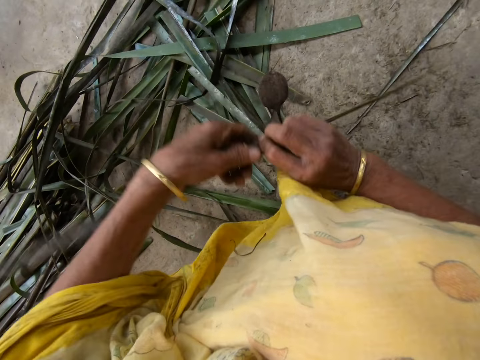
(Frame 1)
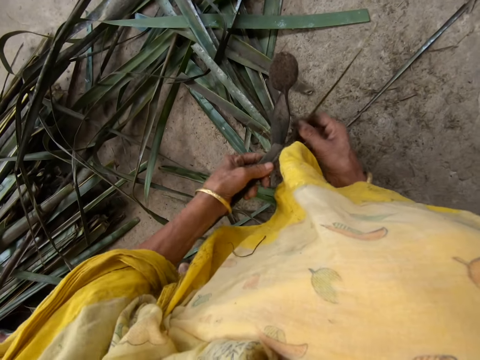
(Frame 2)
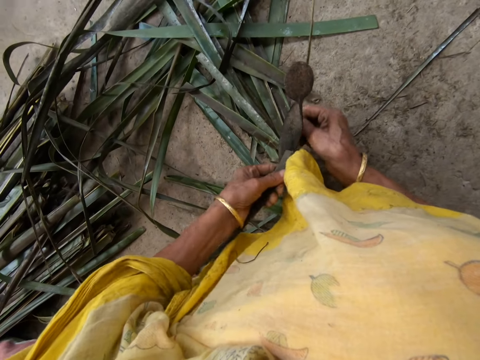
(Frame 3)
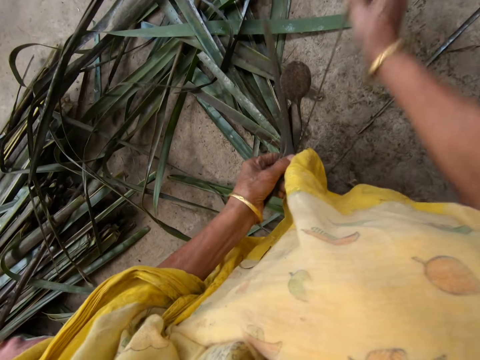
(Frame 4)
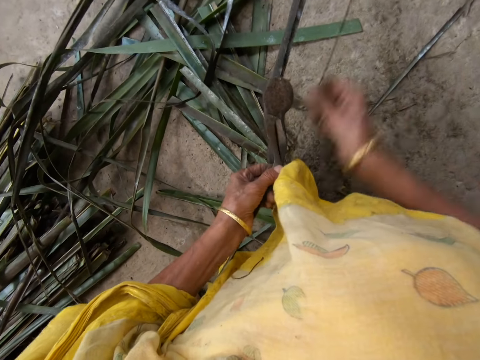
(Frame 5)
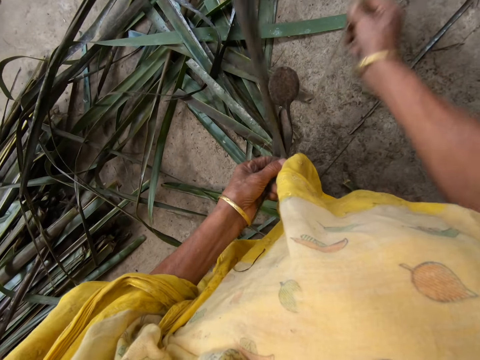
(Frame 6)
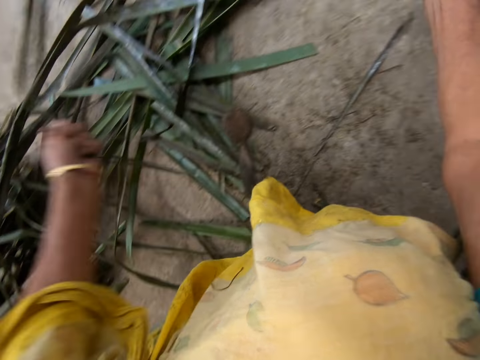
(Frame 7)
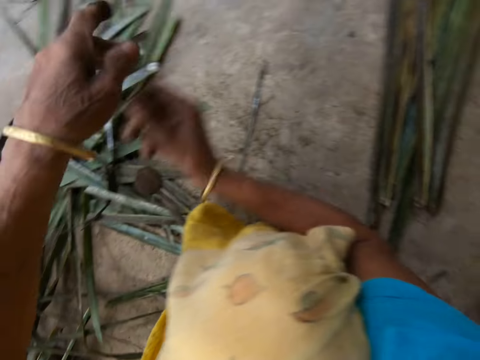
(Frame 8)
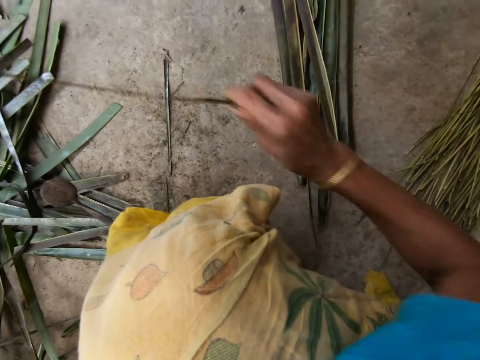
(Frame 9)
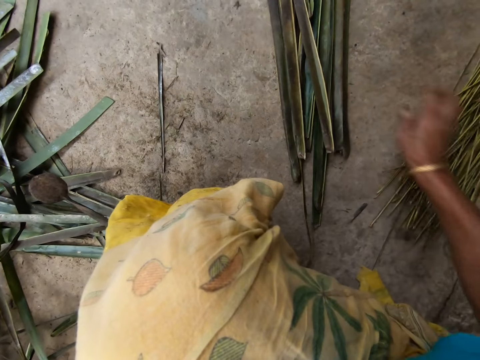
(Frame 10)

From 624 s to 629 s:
The camera wearer reaps Dracaena Marginata leaves off a midrib on a vegetable cutter. She pulls the Dracaena Marginata midrib. She puts the Dracaena Marginata midrib on the floor with her right hand.

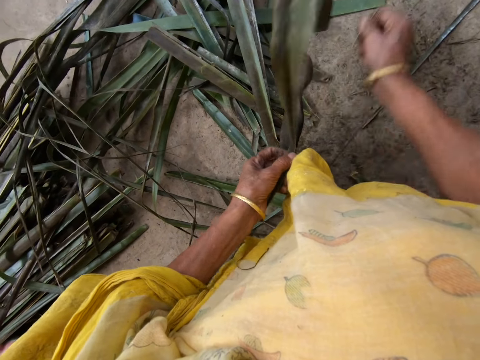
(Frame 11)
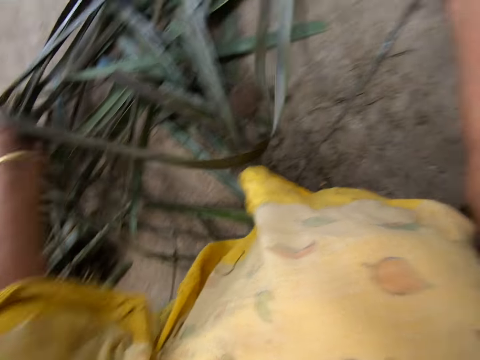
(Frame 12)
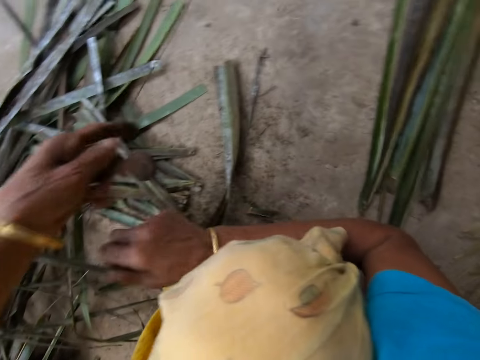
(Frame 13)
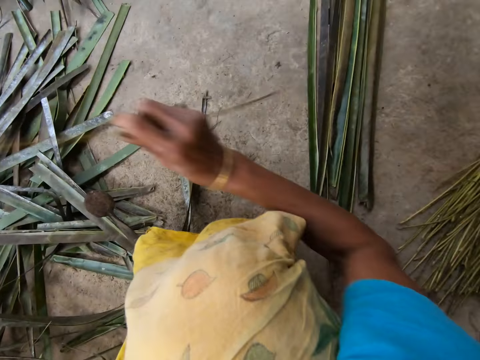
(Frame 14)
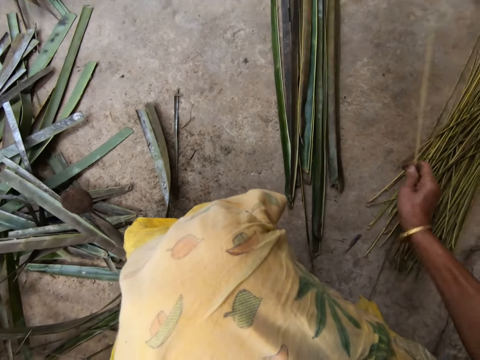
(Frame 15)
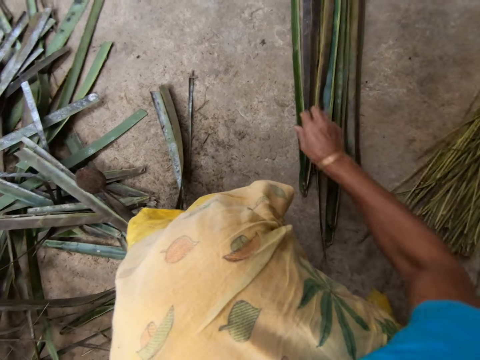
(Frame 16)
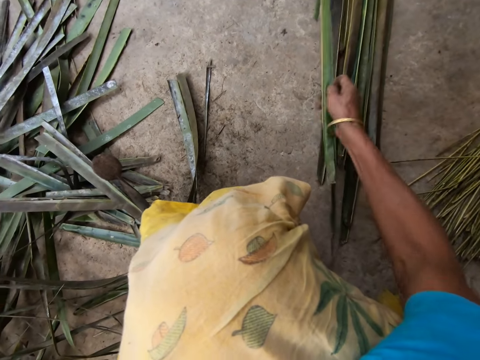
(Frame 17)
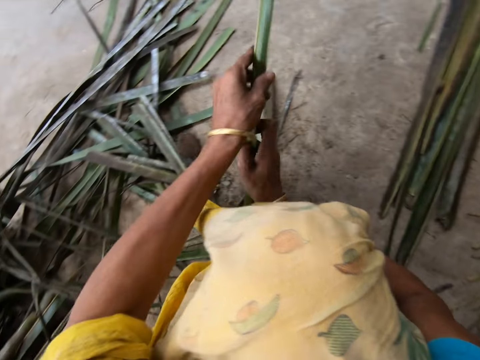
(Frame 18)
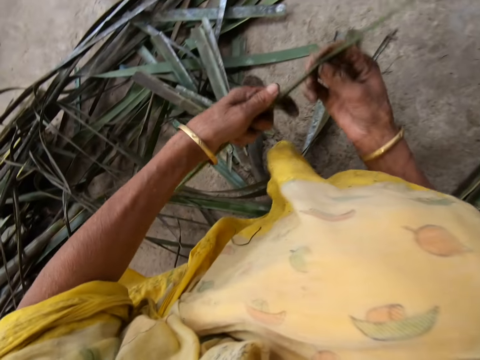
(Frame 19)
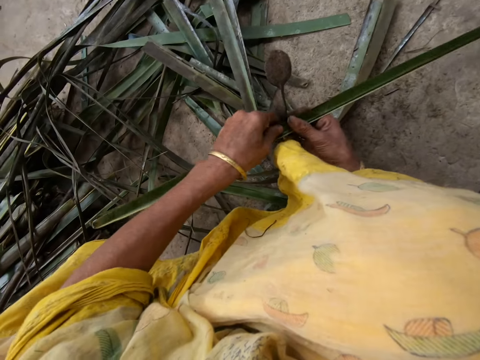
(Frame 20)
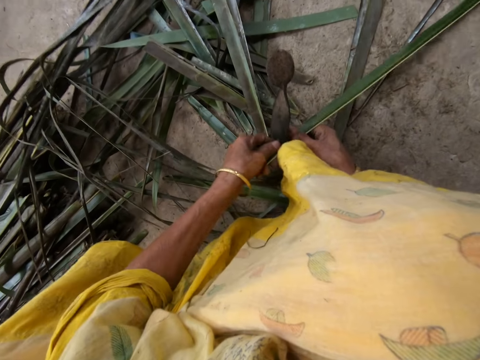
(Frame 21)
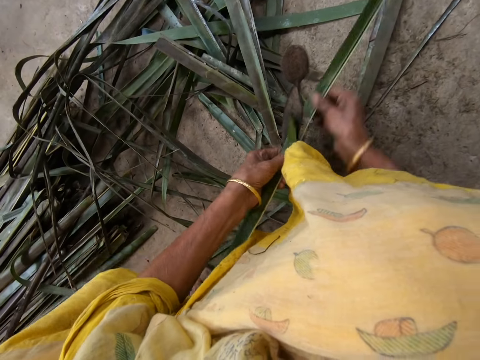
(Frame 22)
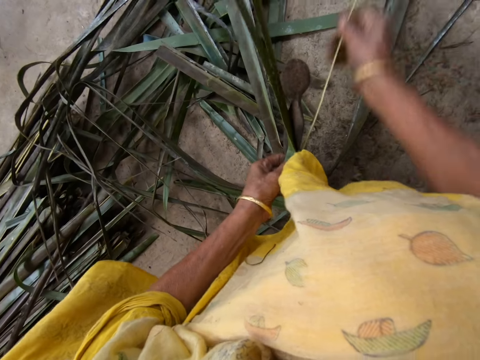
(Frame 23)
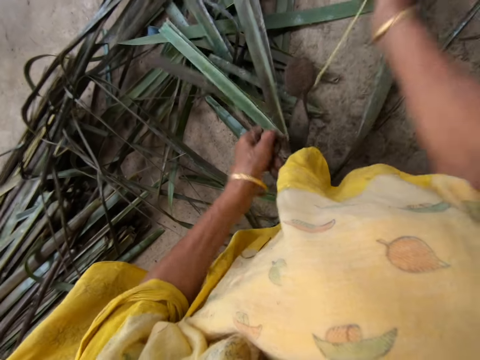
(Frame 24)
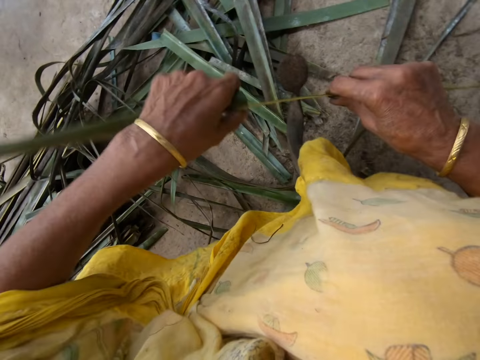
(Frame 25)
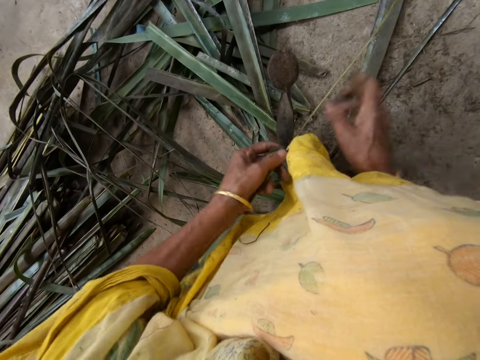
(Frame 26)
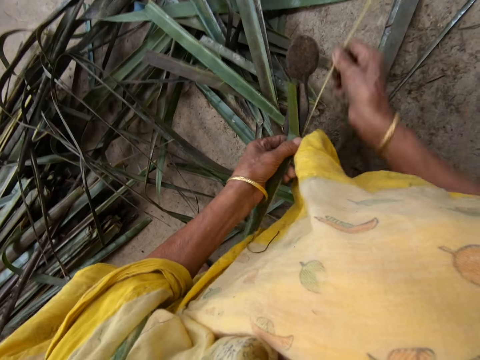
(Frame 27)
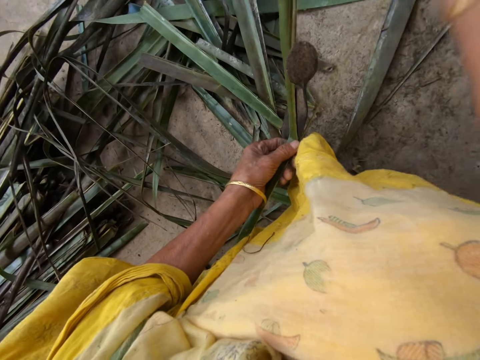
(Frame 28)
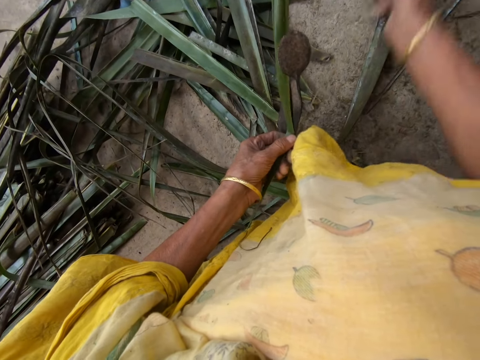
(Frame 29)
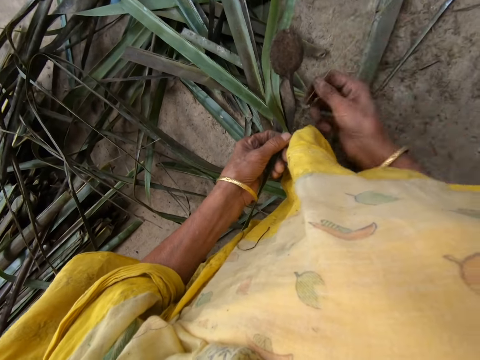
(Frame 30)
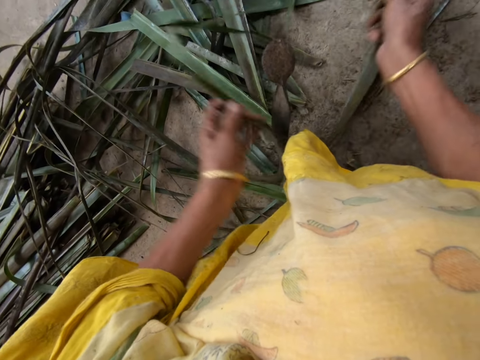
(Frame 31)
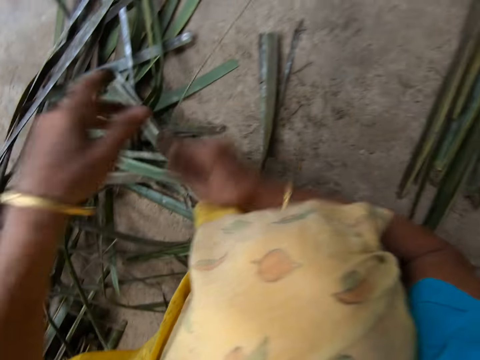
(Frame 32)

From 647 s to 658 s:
The camera wearer puts a Dracaena Marginata midrib on the floor with her right hand. She picks up a Dracaena Marginata leaflet from the floor with her right hand. She reaps Dracaena Marginata leaves off the midrib on a vegetable cutter. She pulls the Dracaena Marginata midrib. She reaps the Dracaena Marginata leaves off the midrib on the vegetable cutter. She pulls the Dracaena Marginata midrib.

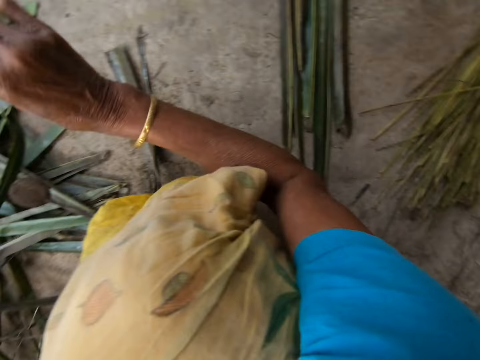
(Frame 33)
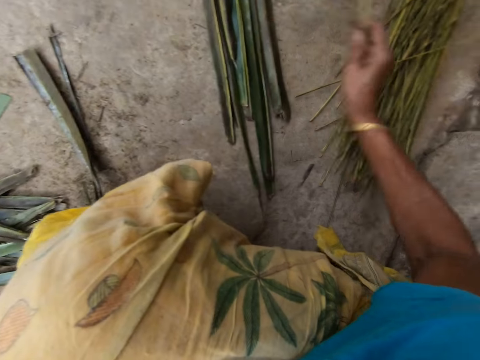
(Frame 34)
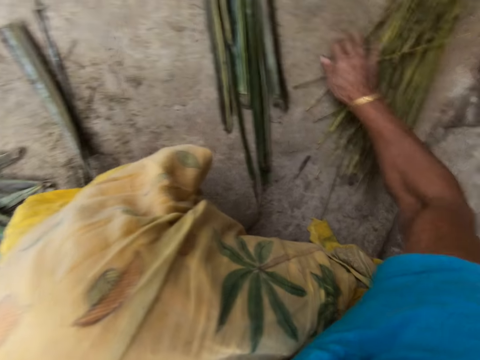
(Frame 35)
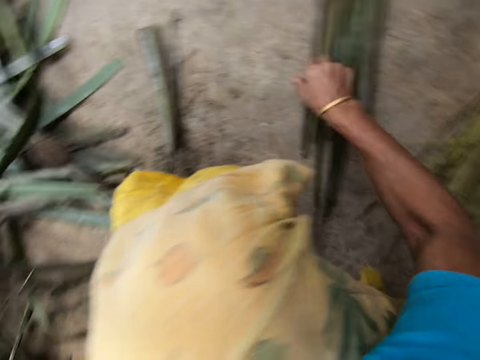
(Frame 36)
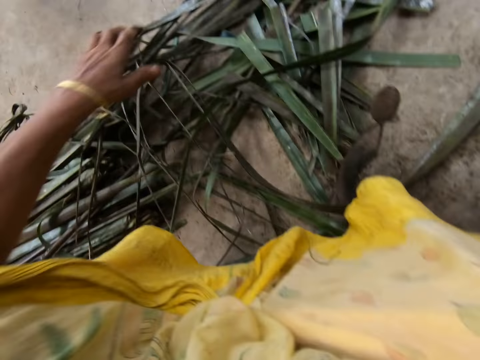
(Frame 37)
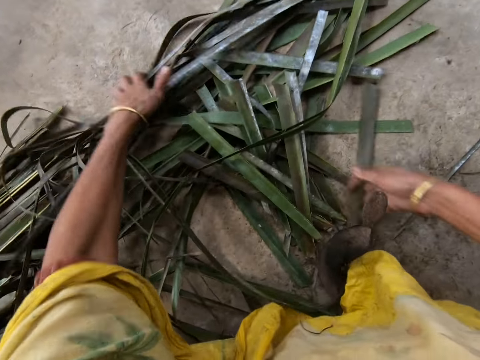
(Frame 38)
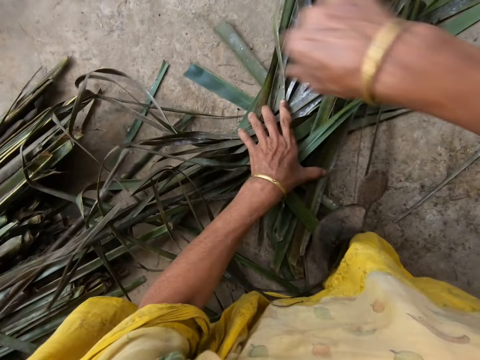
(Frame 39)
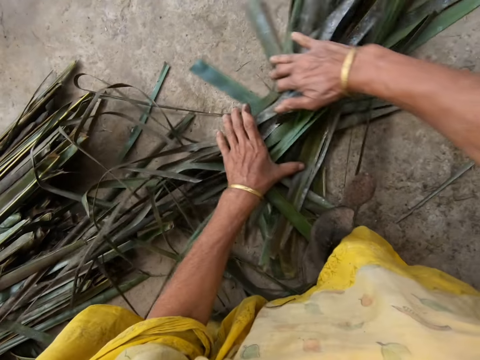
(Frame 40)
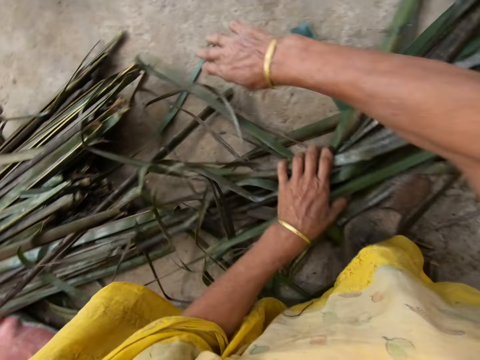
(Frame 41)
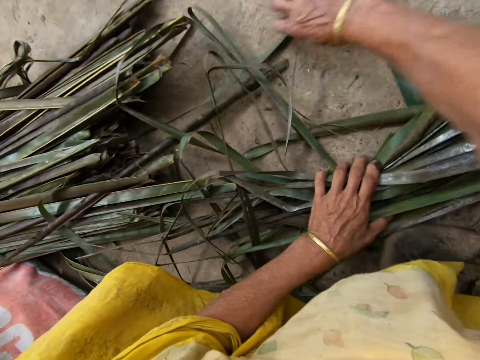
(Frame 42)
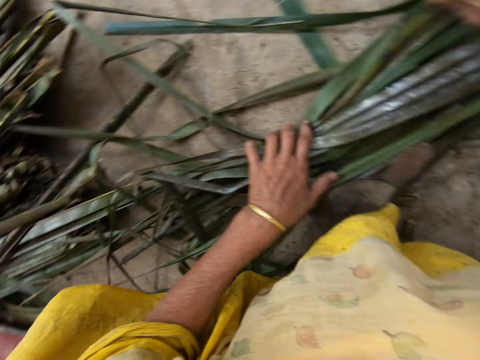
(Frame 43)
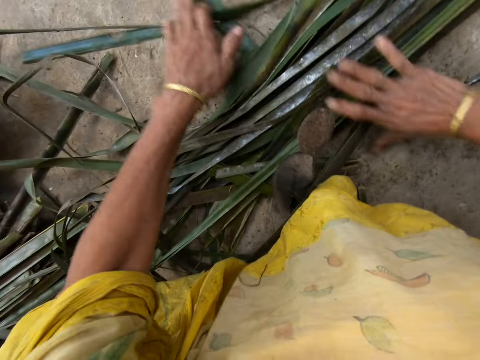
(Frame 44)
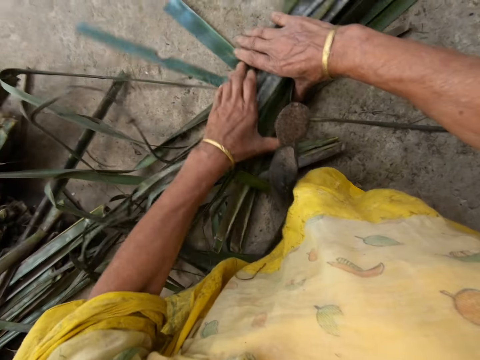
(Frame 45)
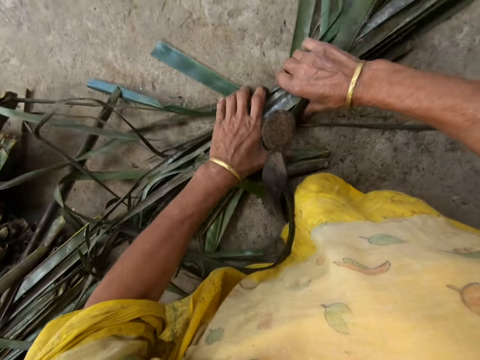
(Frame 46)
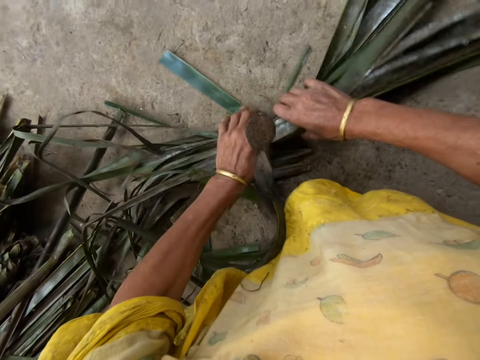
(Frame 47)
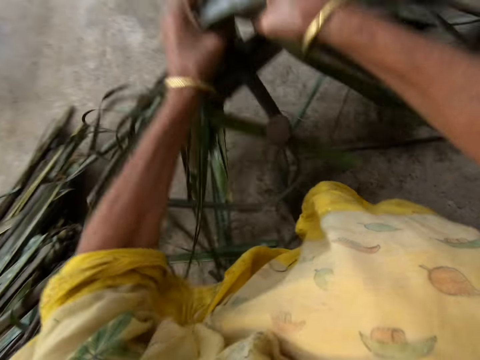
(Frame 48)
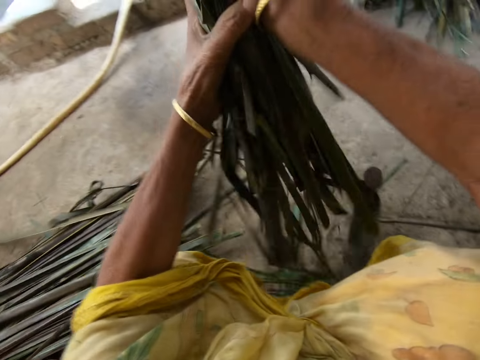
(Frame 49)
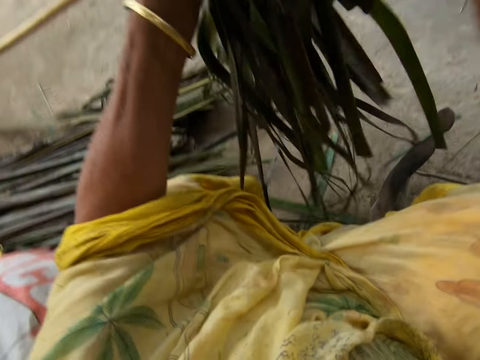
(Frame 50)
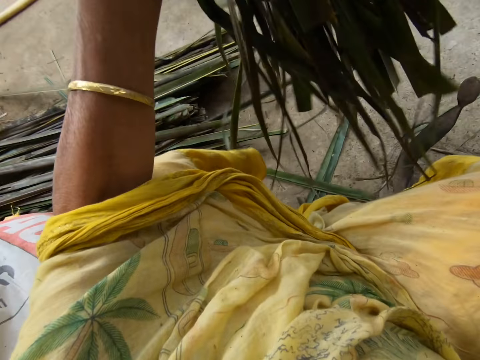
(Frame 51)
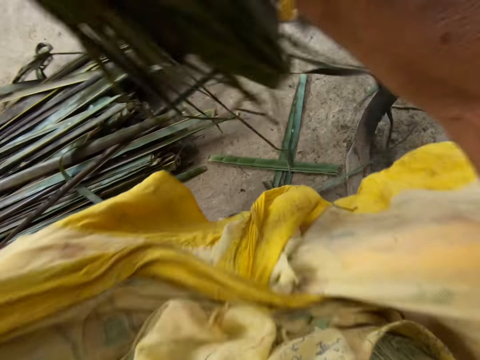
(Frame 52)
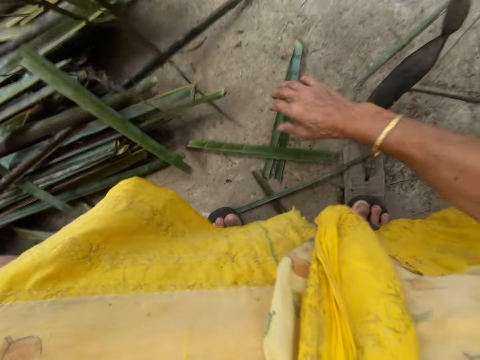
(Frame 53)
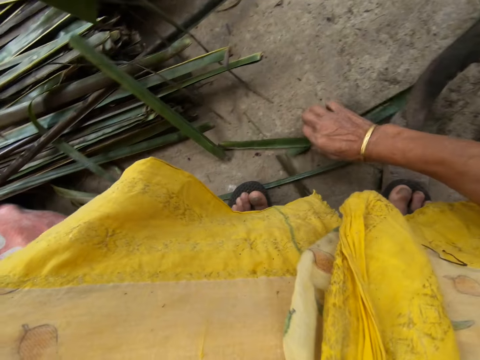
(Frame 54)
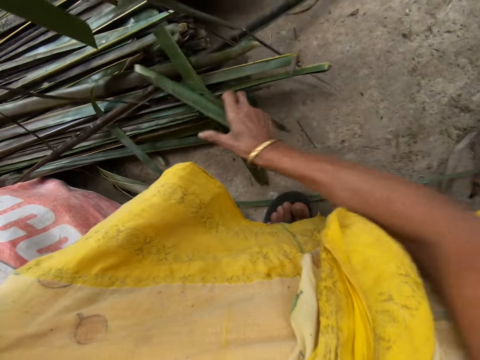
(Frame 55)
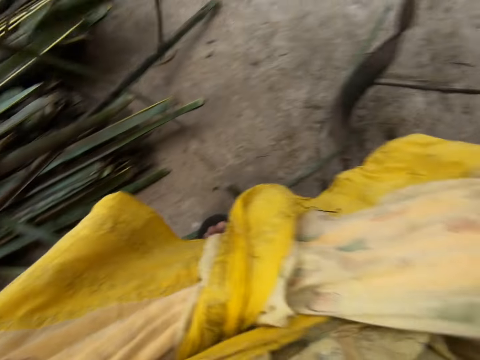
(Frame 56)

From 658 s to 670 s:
The camera wearer drops the stick or Dracaena Marginata midrib on the floor with her right hand. She picks up a Dracaena Marginata leaflet from the floor with her right hand. She gathers the leaflets together on the floor with both hands. She carries the leaflets up with both hands. She gathers the Dracaena Marginata on the floor.
